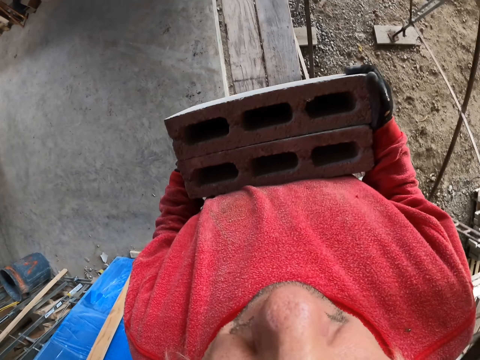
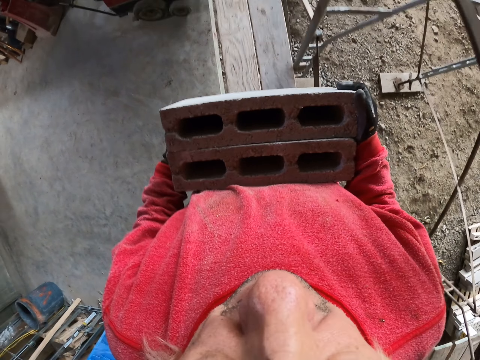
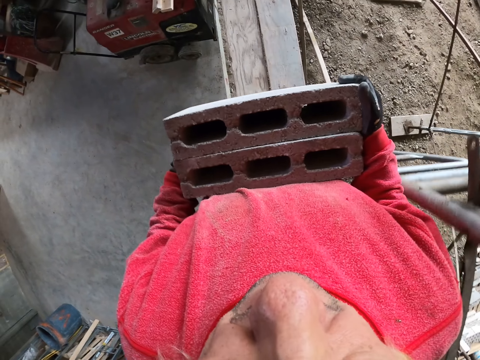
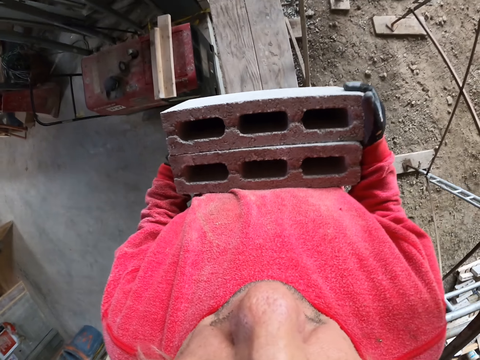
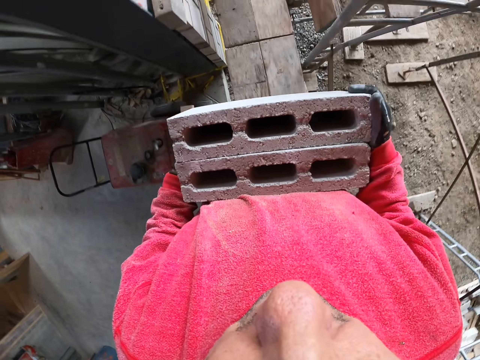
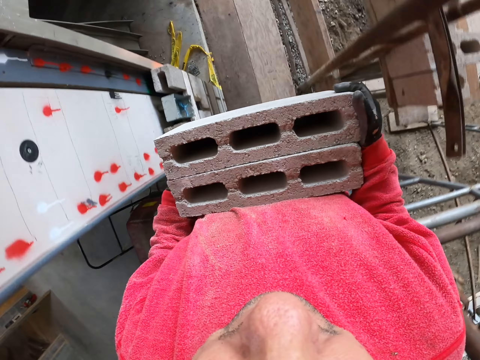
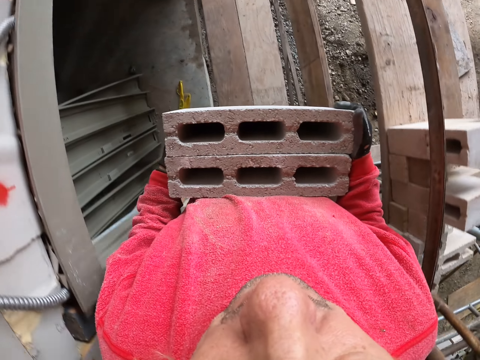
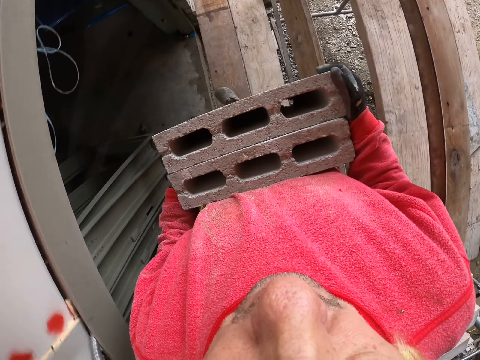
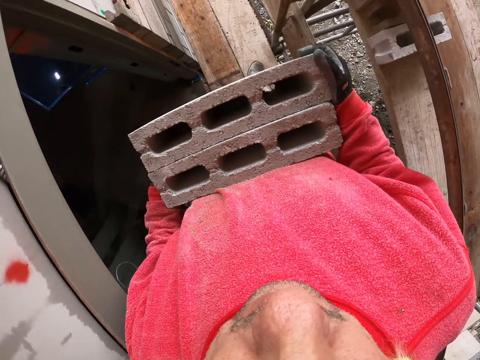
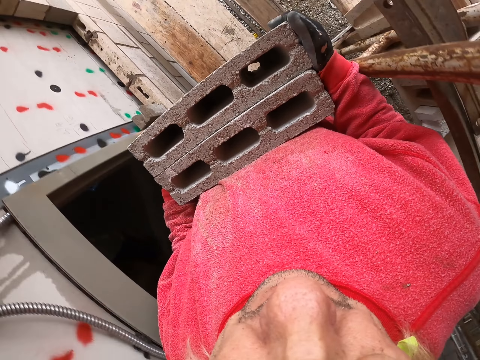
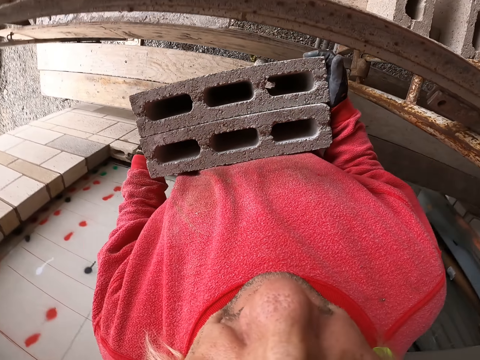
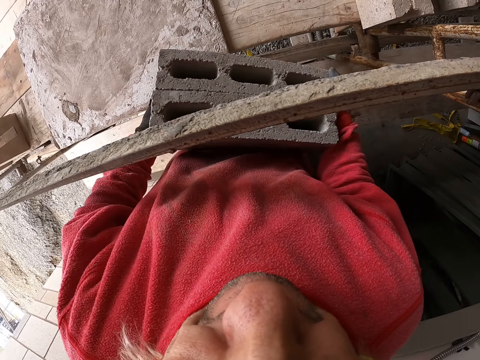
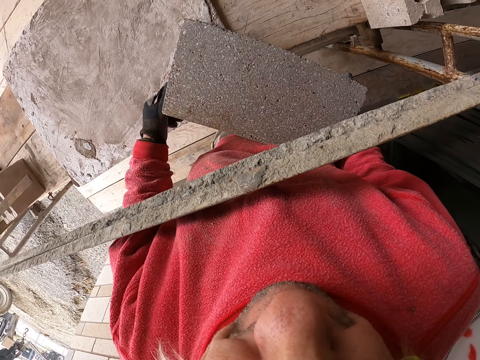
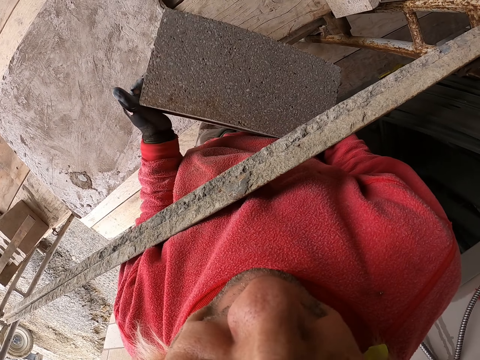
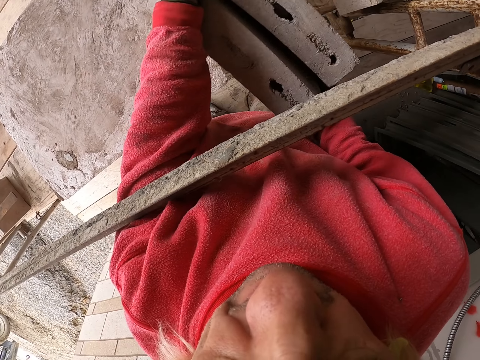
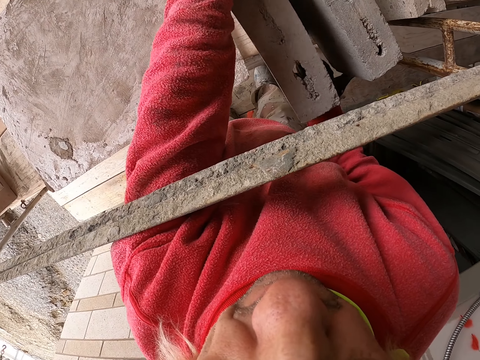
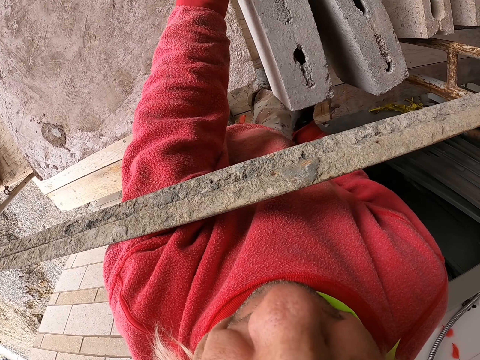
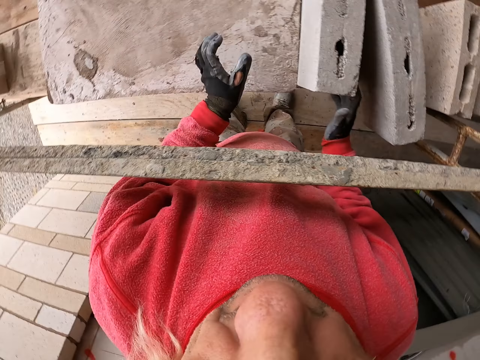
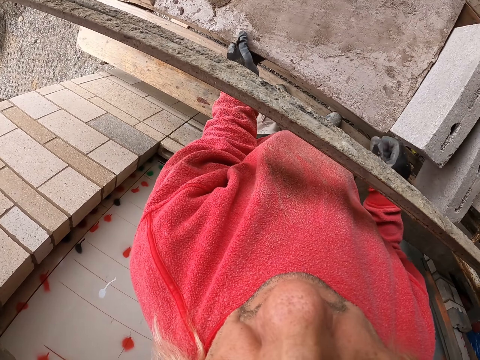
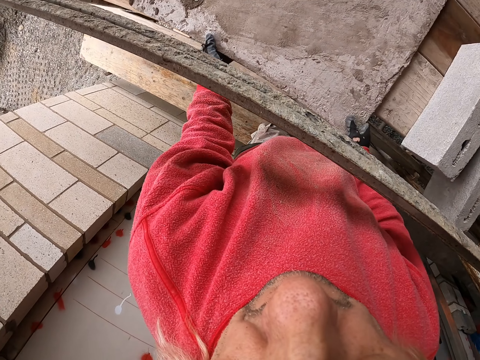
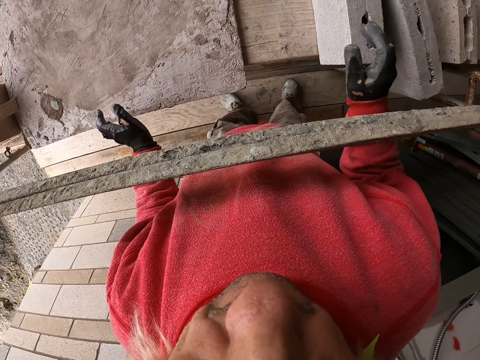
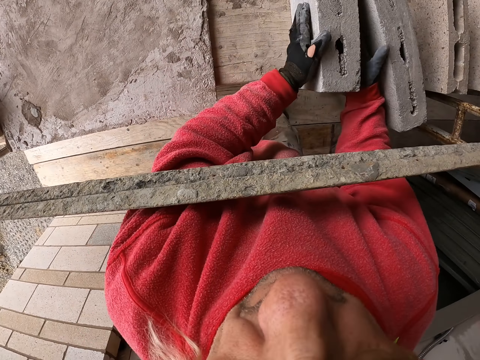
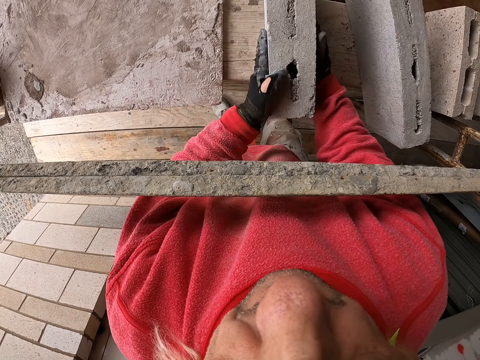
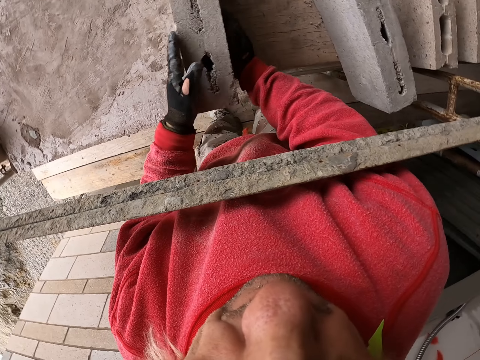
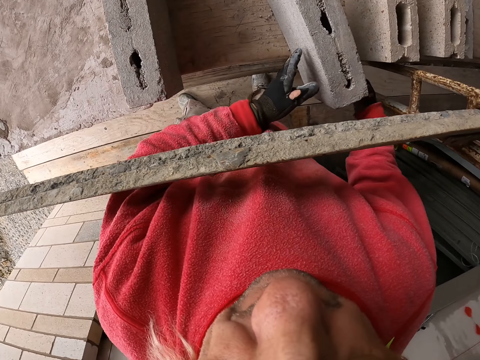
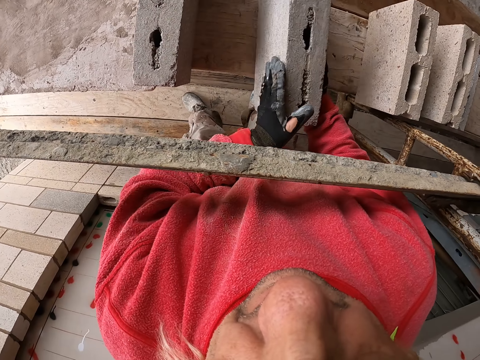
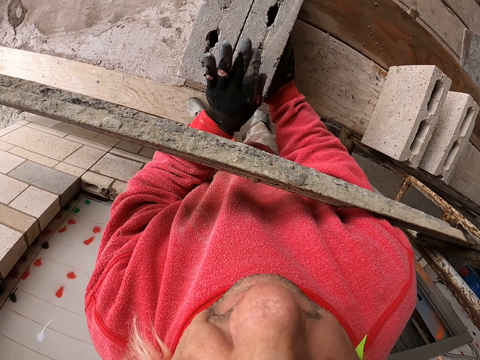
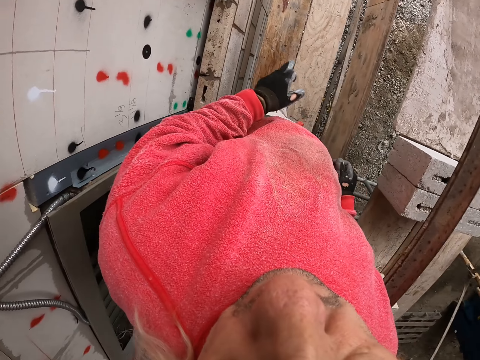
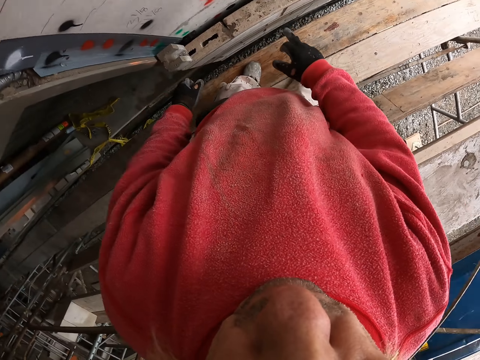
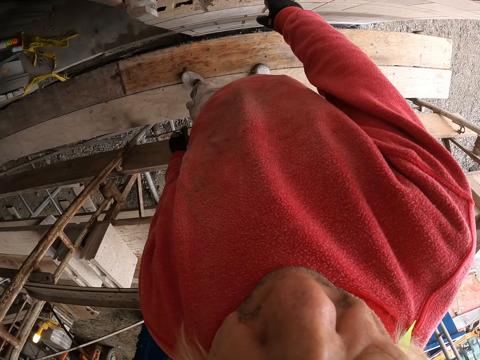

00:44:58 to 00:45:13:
The camera wearer walks. They touch bricks. They put the bricks on the wood.

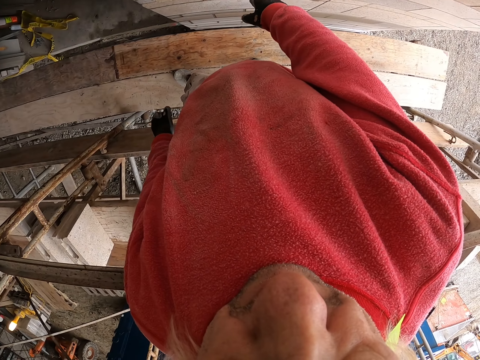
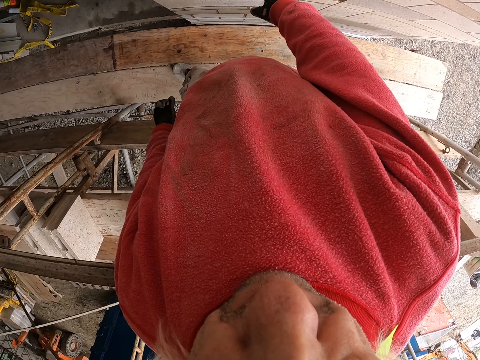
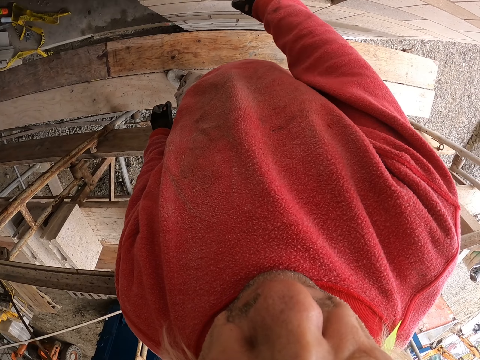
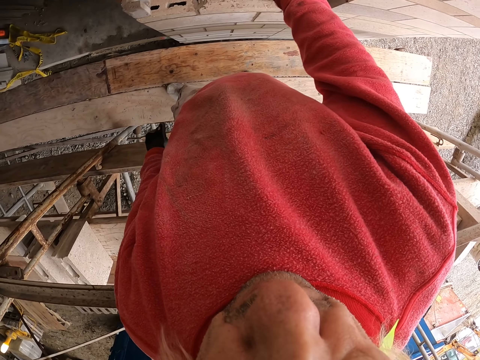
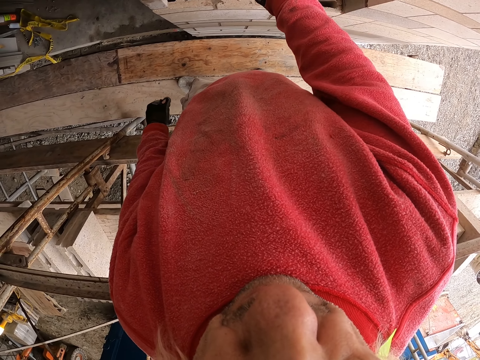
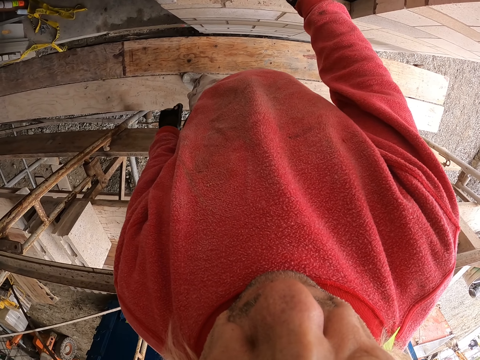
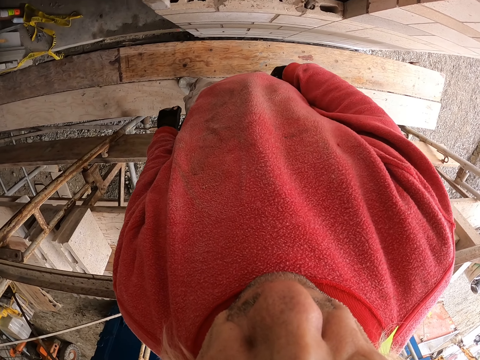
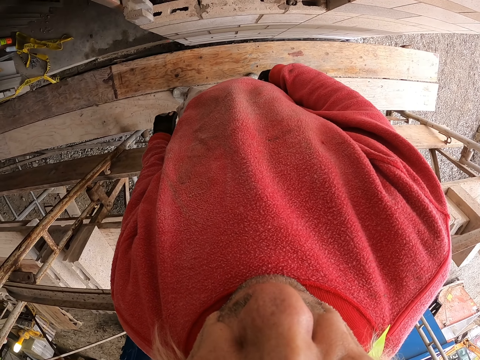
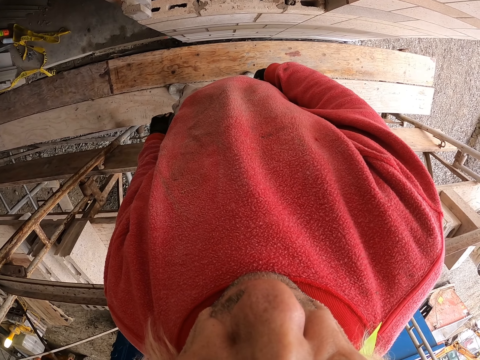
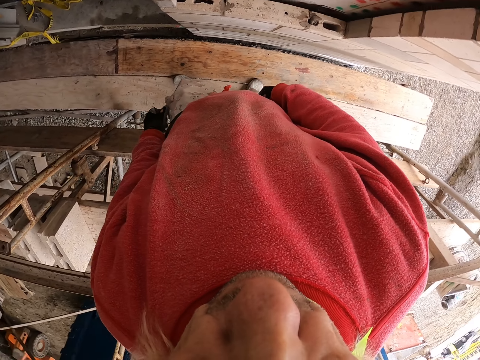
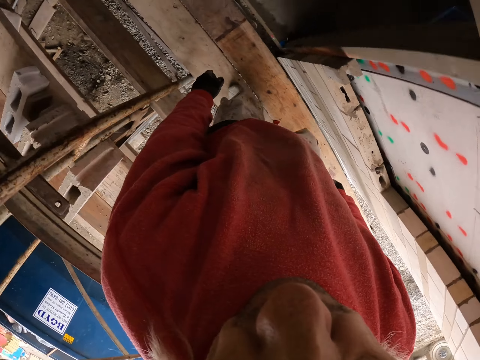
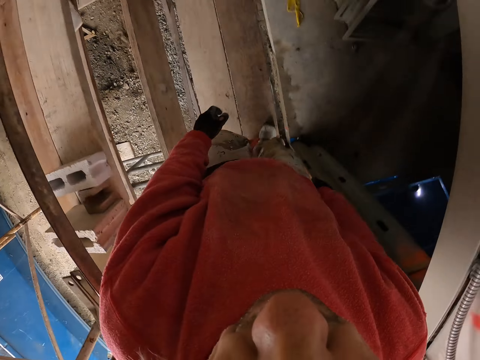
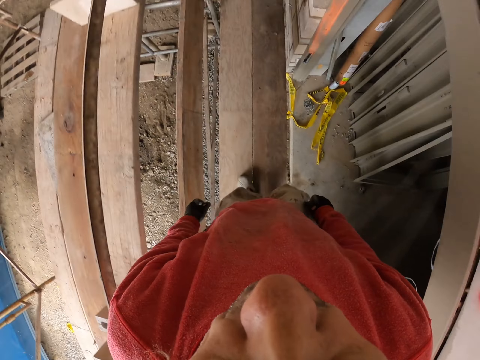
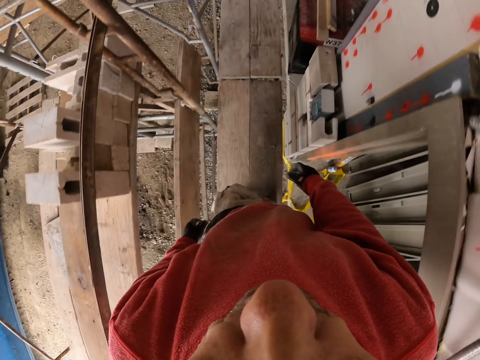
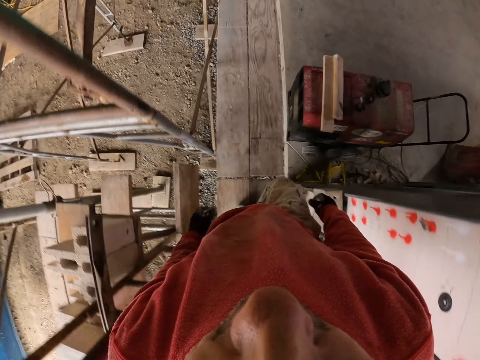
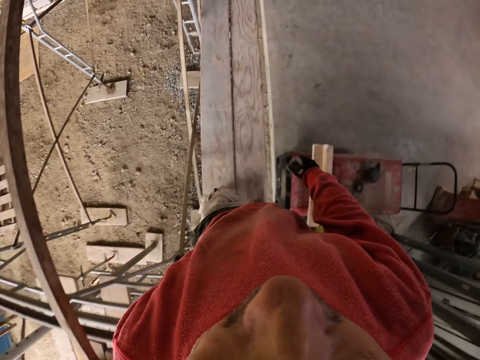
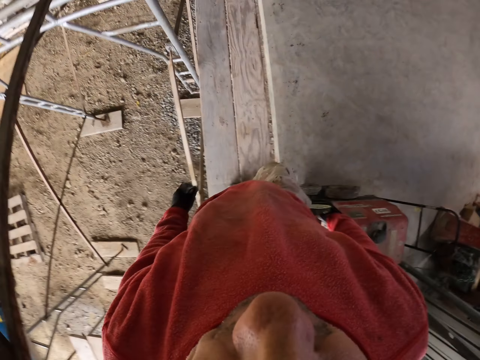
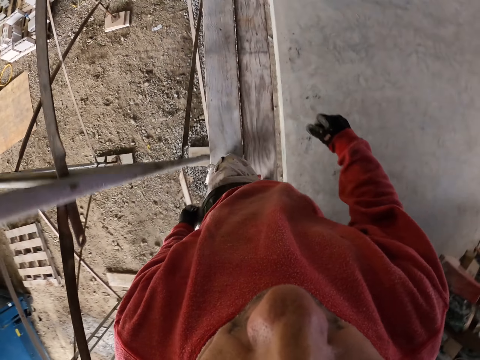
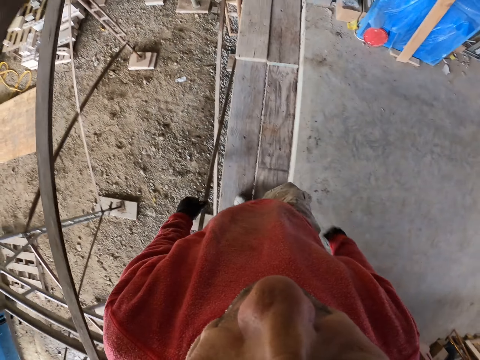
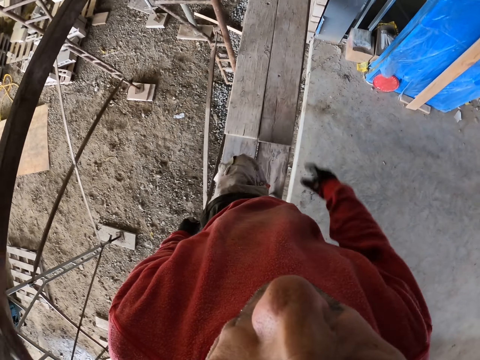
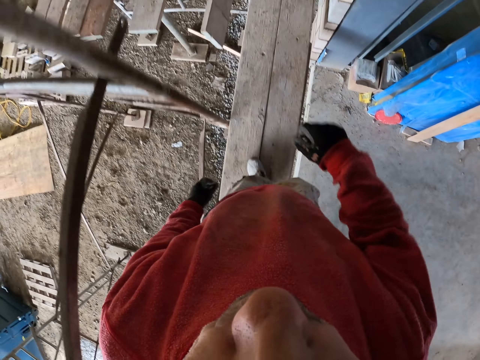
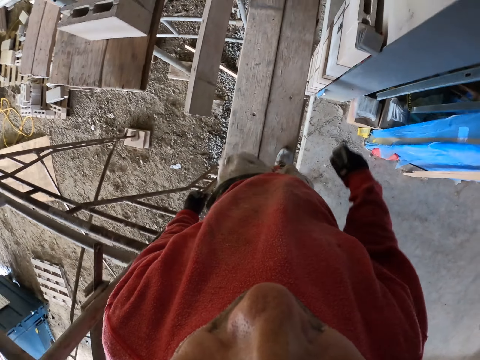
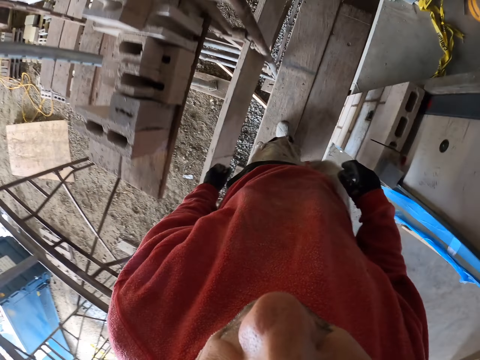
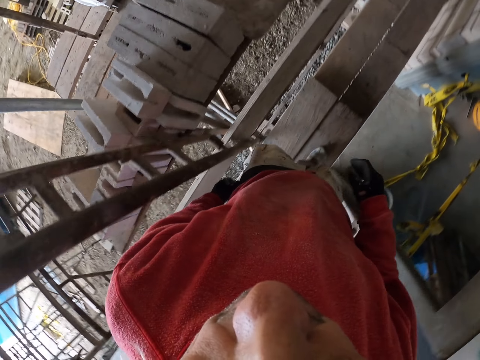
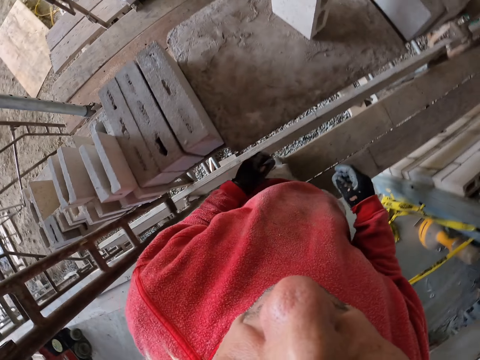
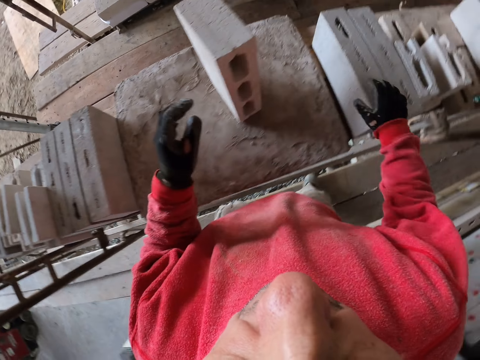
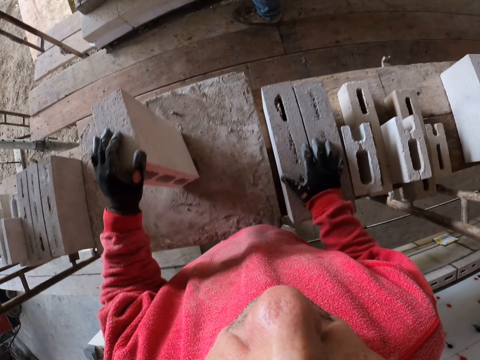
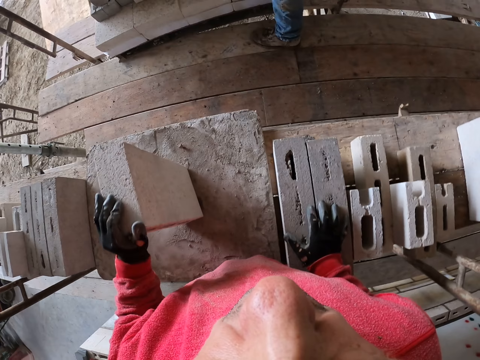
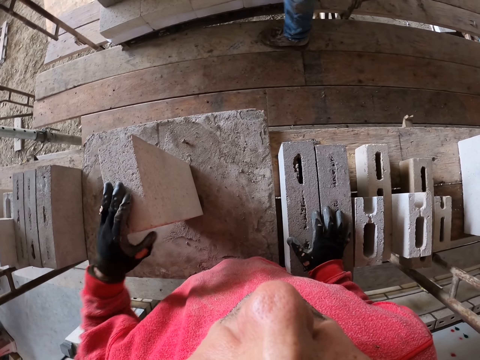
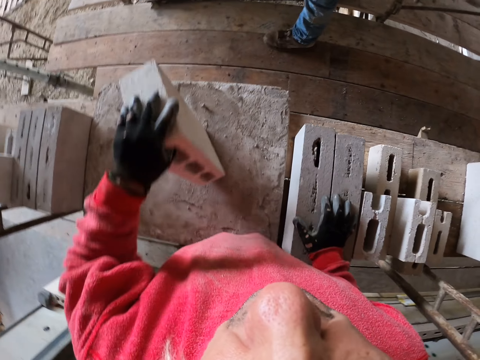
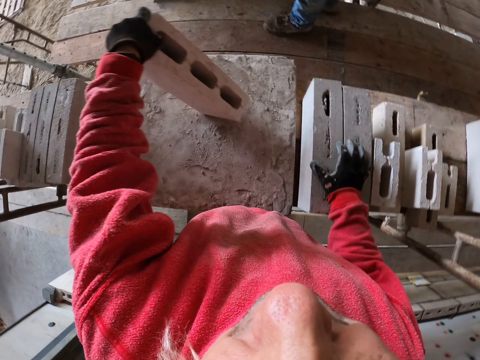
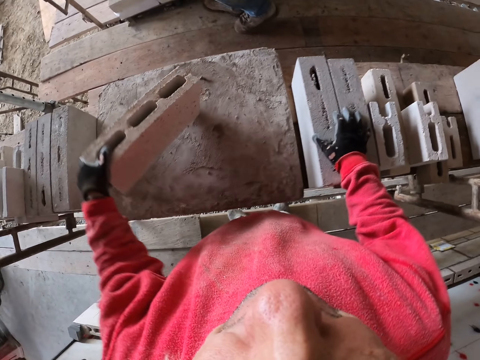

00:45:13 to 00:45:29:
The camera wearer walks in the construction site. They touch bricks.
